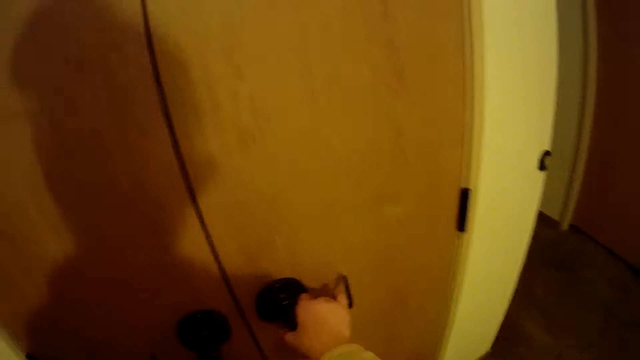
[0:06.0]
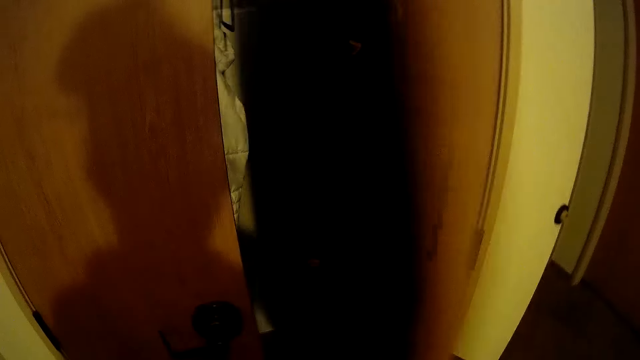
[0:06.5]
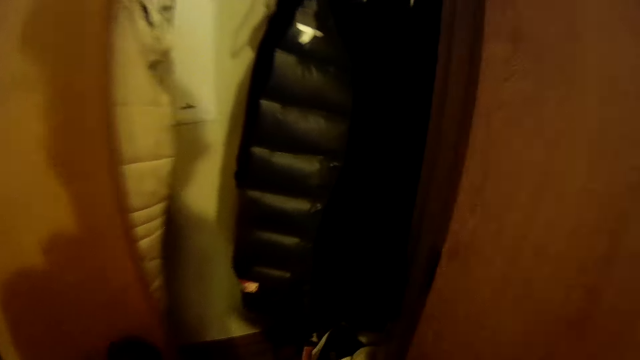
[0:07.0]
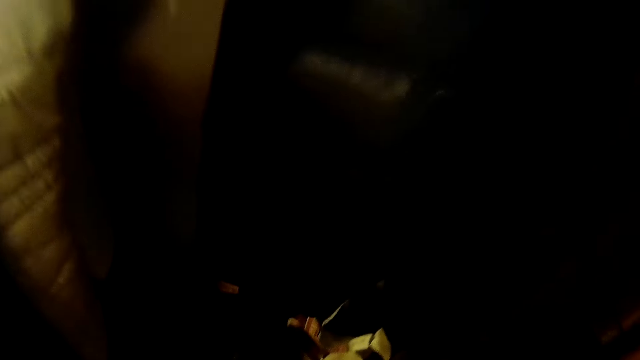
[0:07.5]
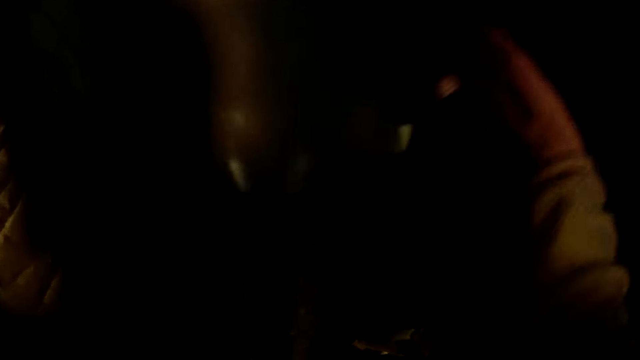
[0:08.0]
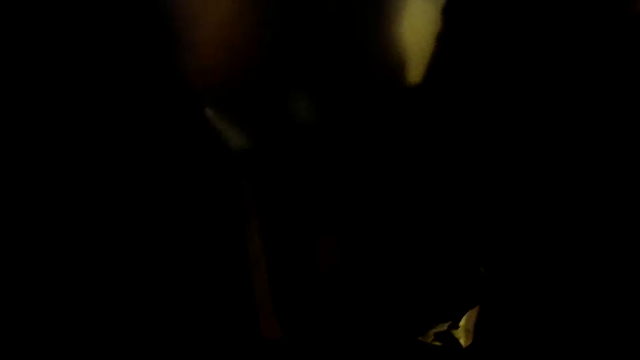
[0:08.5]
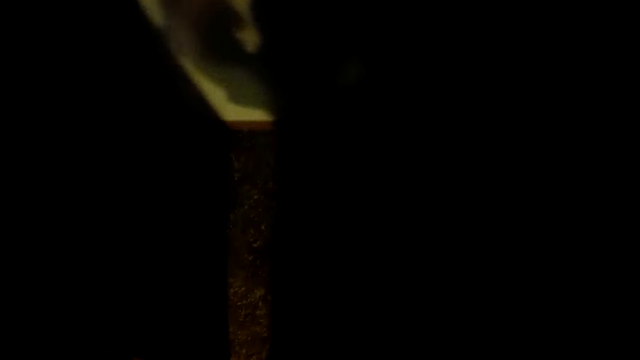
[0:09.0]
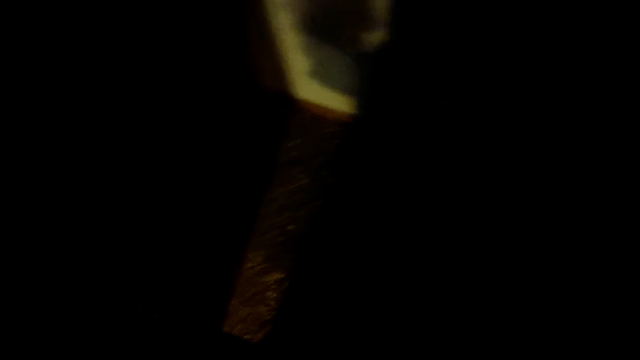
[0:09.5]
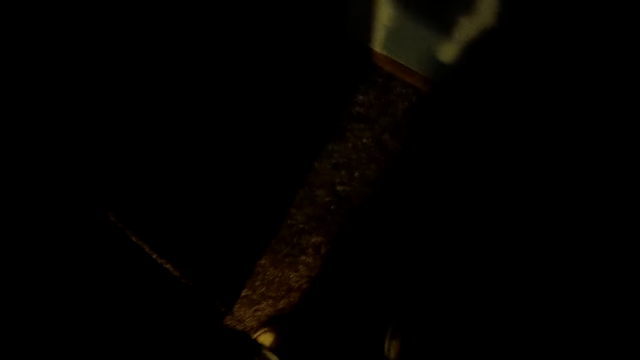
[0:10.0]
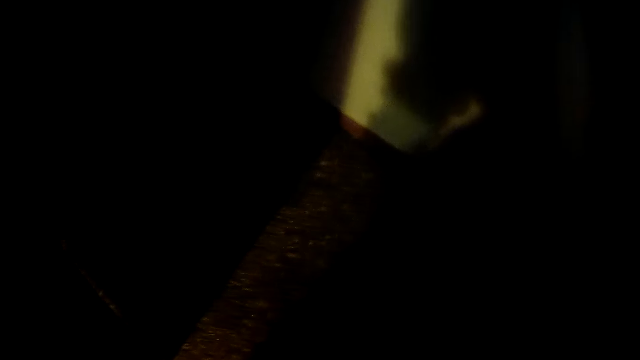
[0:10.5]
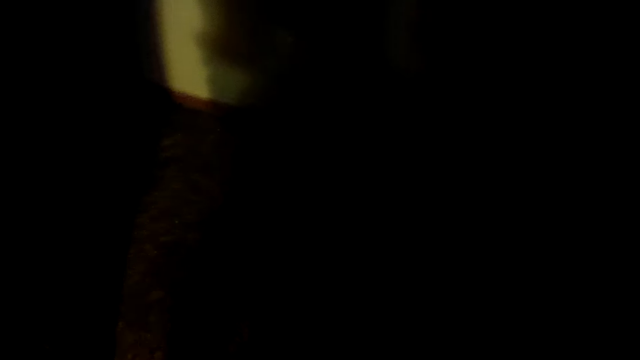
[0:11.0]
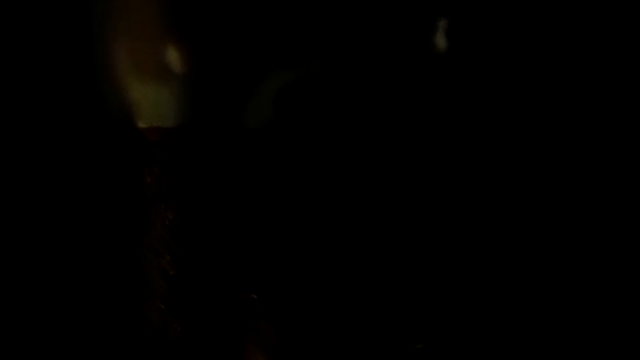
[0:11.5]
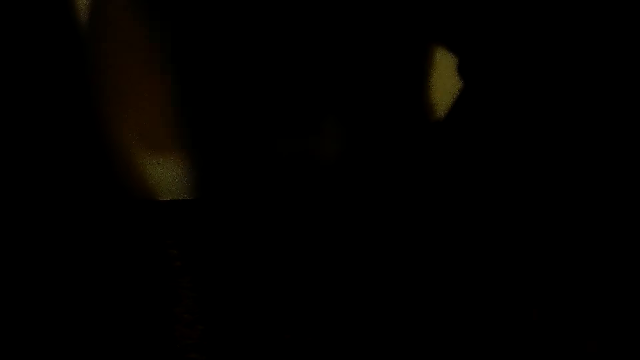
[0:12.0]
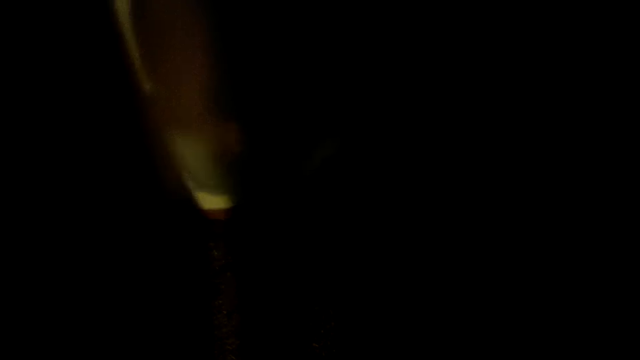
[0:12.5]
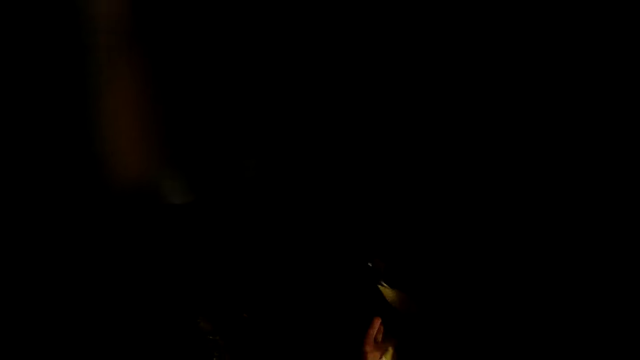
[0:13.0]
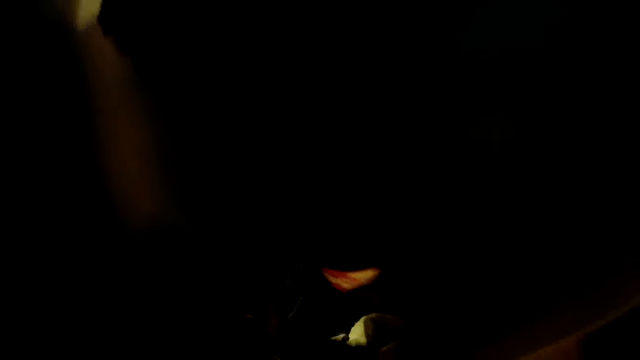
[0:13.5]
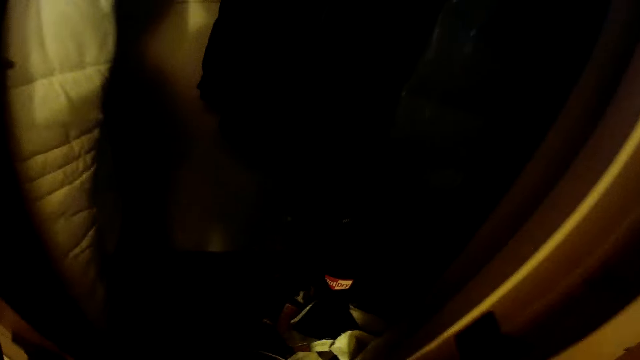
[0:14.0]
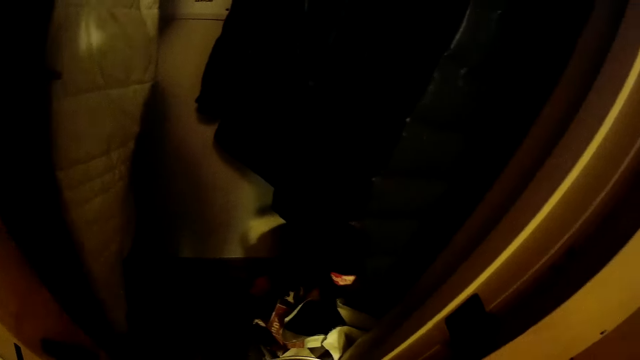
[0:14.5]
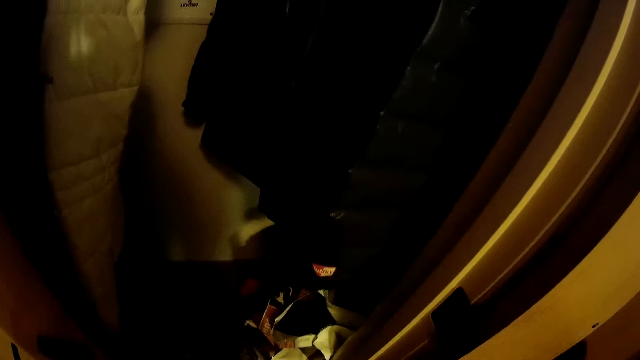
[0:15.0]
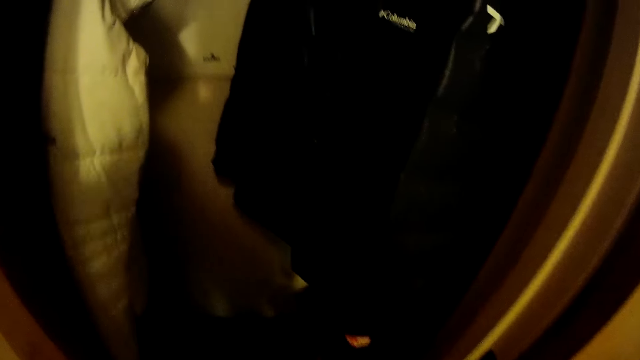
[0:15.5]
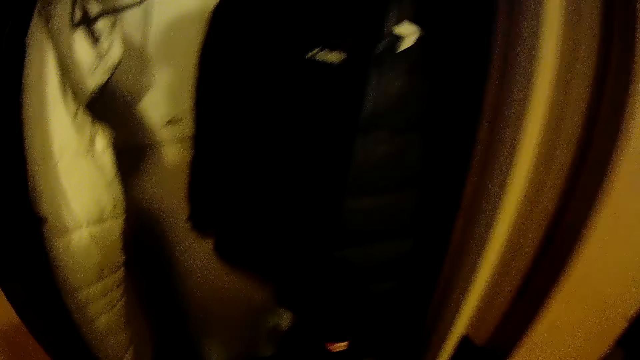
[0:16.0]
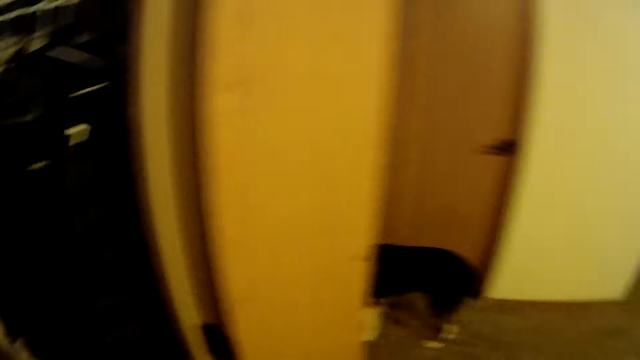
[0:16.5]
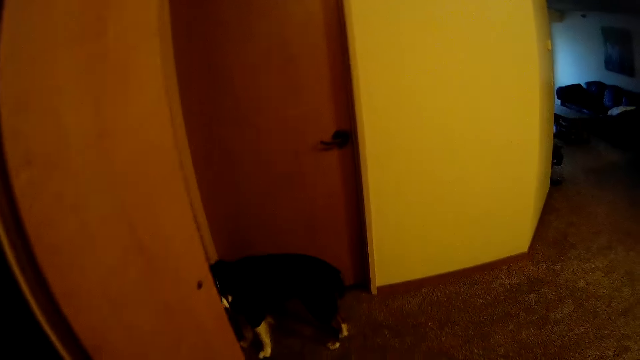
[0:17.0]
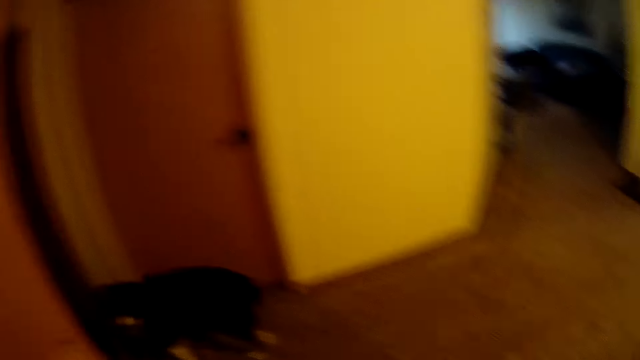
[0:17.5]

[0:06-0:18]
The camera wearer searches the wardrobe. They touch the jacket. They bring out a bowl from the wardrobe.

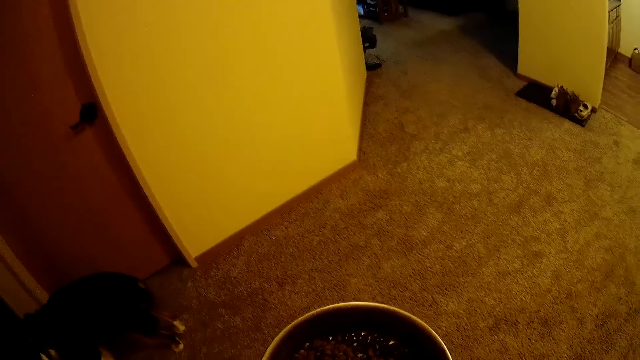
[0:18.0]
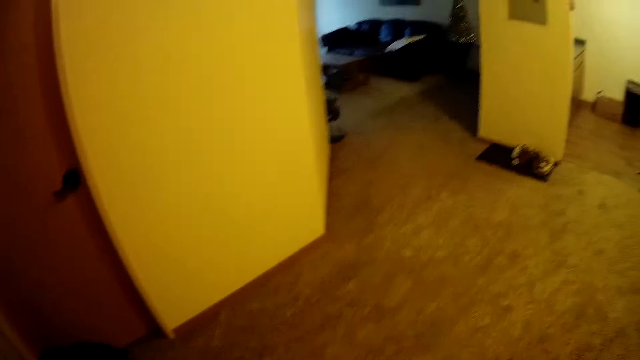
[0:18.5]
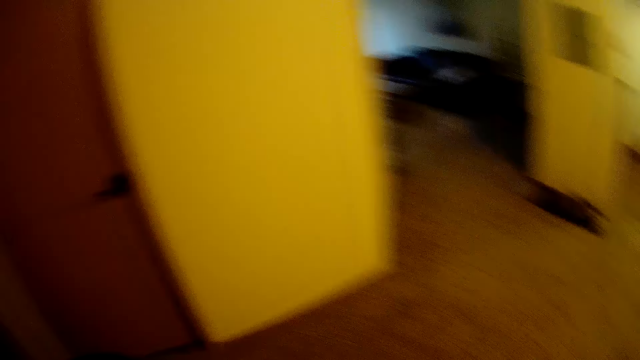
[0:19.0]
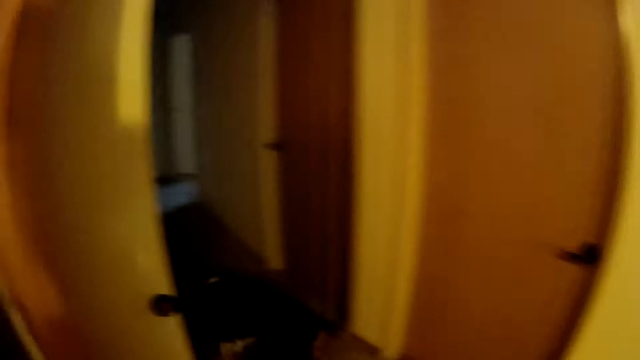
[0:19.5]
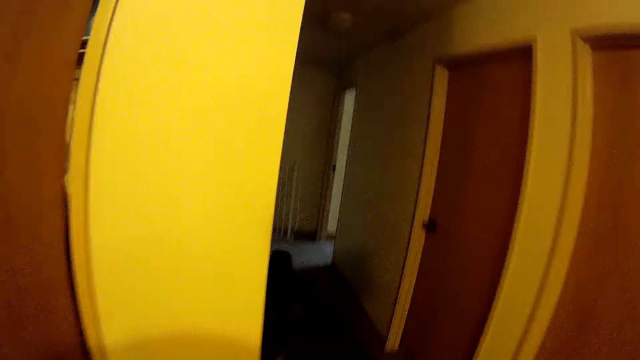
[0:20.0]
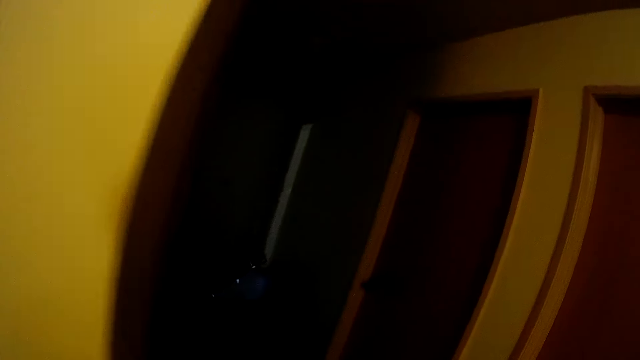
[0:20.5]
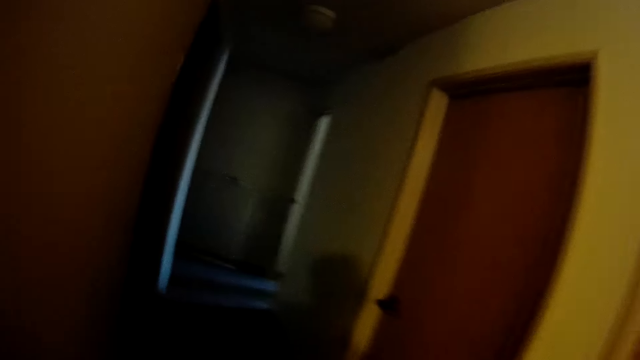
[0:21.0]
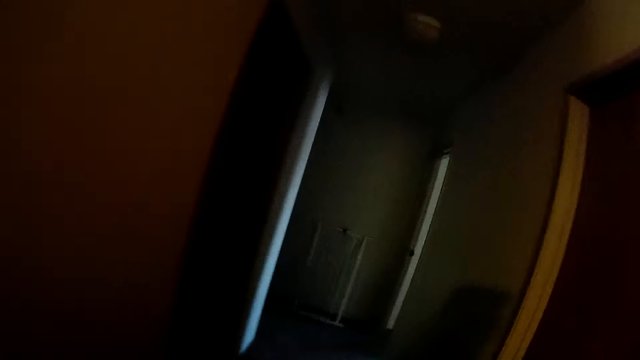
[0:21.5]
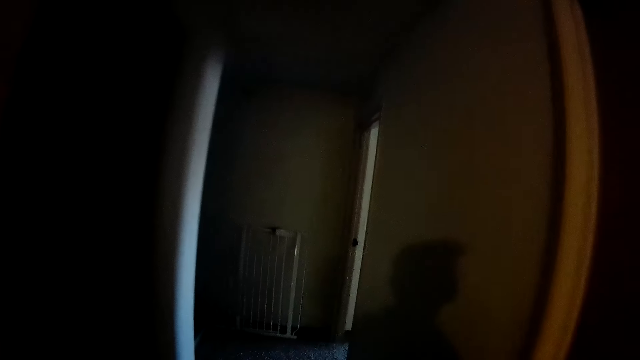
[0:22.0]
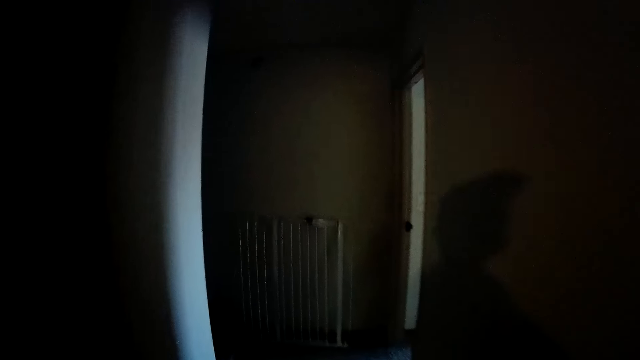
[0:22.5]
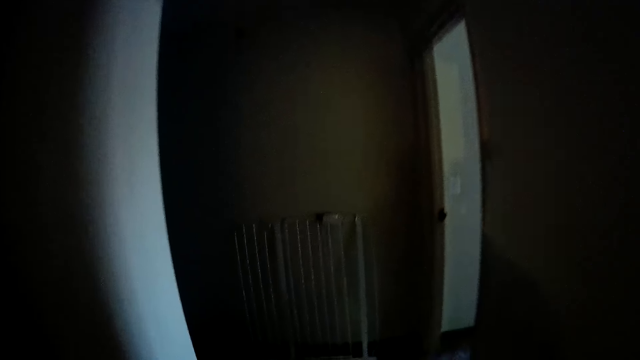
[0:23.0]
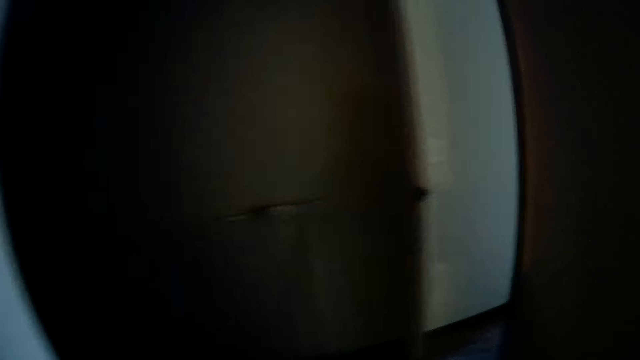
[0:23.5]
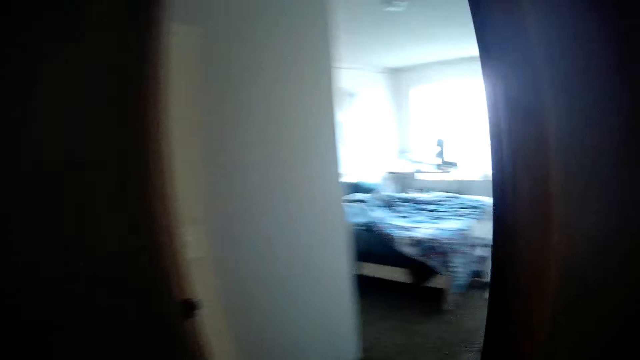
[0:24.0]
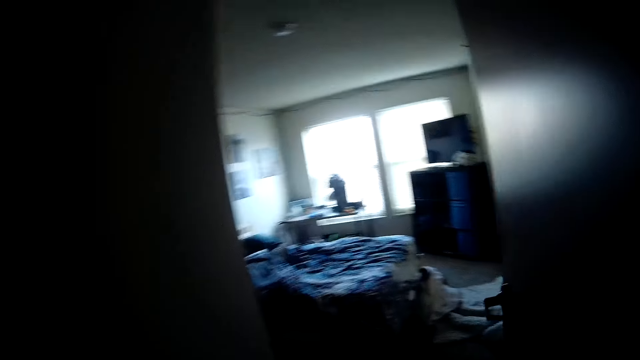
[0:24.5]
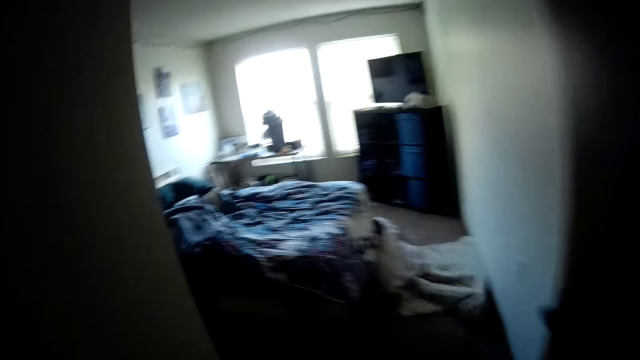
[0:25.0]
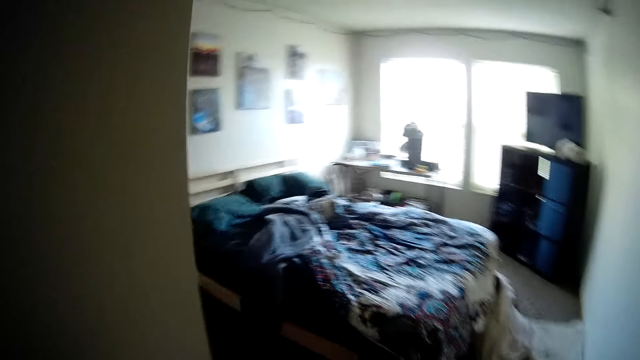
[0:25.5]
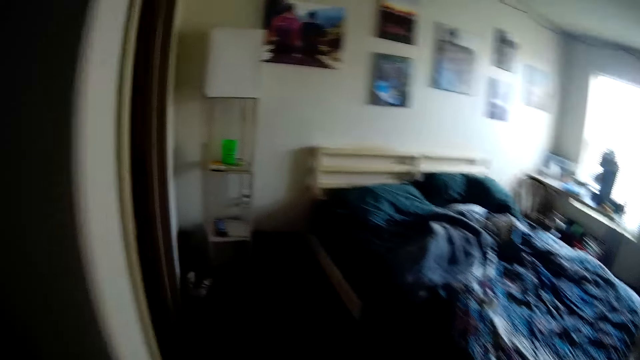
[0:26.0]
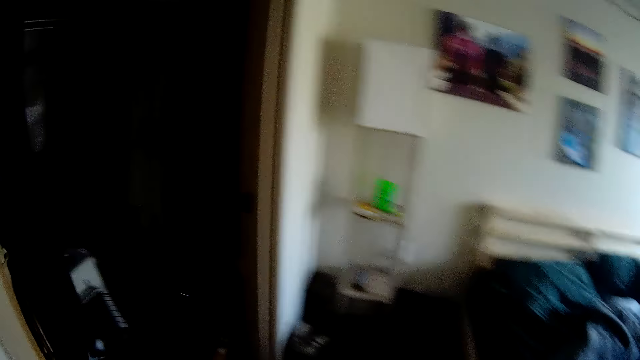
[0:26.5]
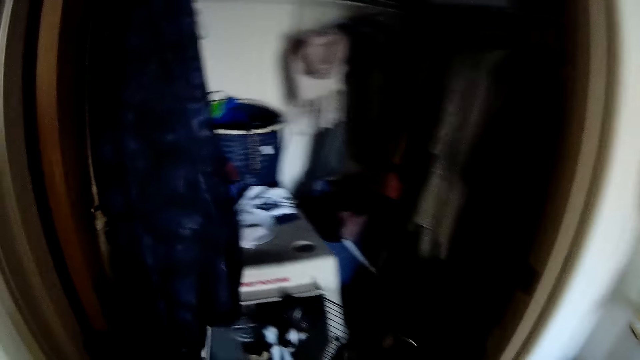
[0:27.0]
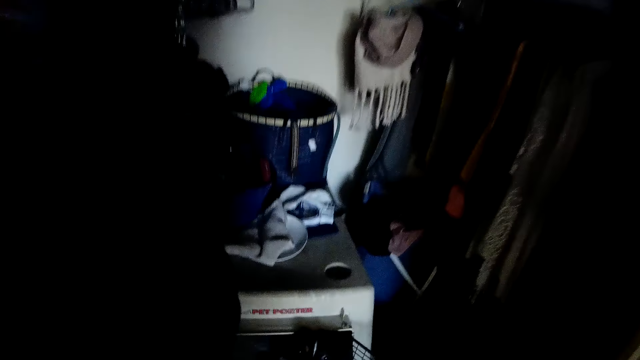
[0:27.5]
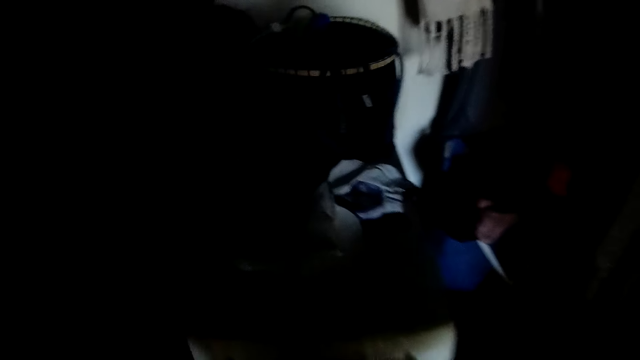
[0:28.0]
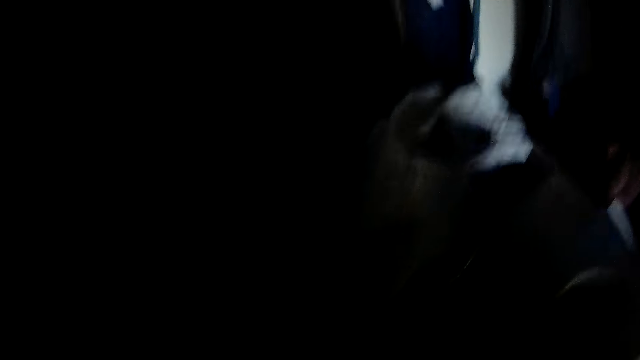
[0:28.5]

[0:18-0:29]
The camera wearer walks away from the wardrobe into another room. They walk into a closet in the room.
